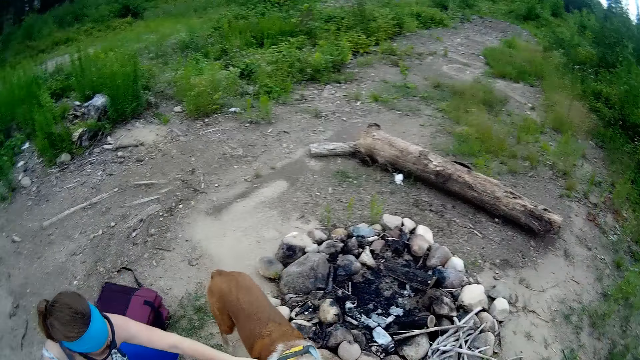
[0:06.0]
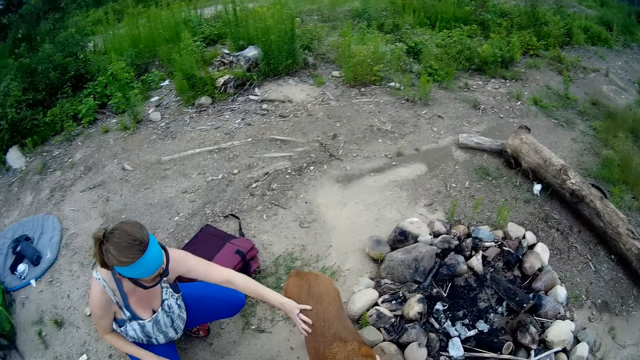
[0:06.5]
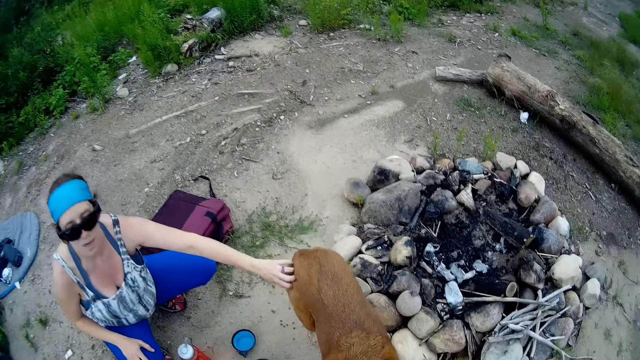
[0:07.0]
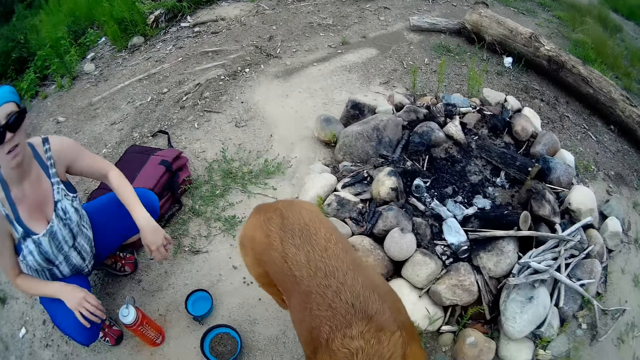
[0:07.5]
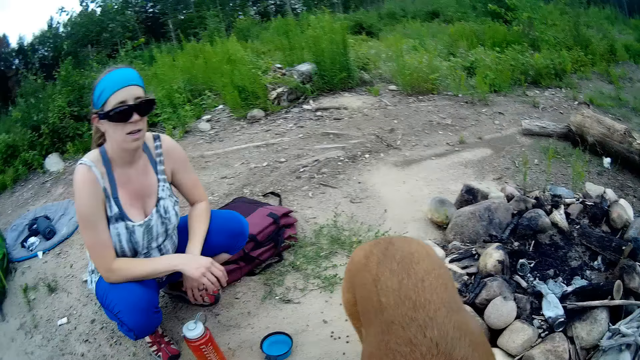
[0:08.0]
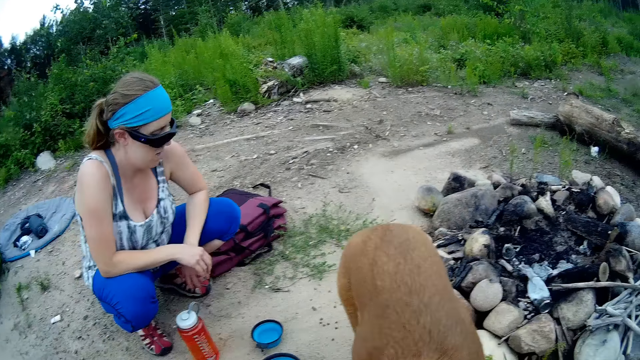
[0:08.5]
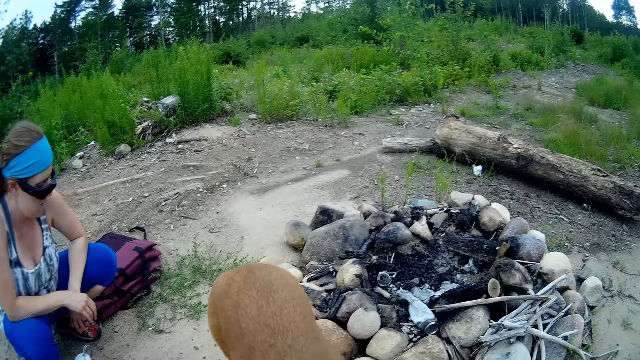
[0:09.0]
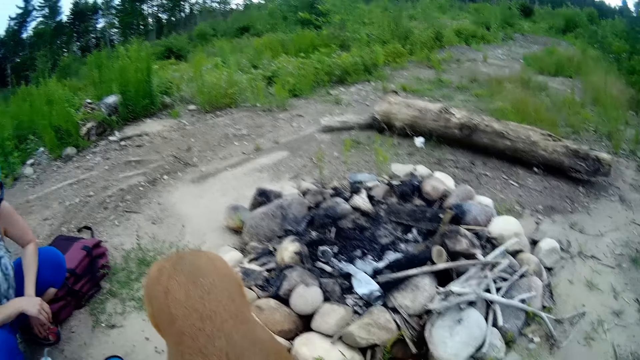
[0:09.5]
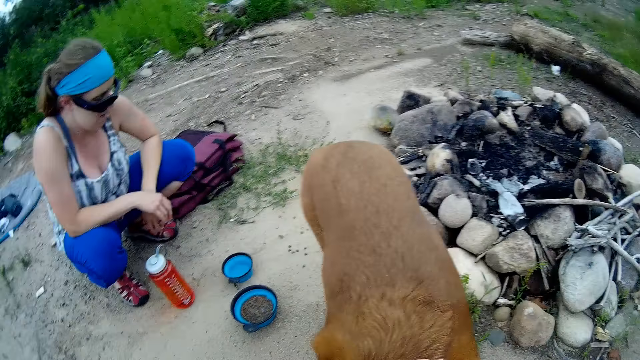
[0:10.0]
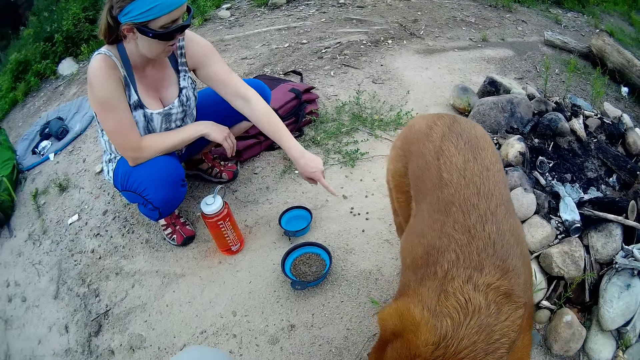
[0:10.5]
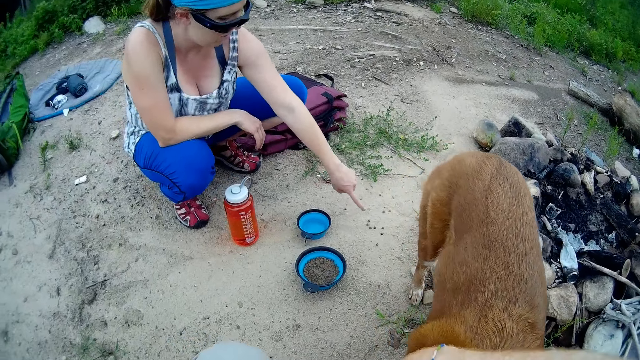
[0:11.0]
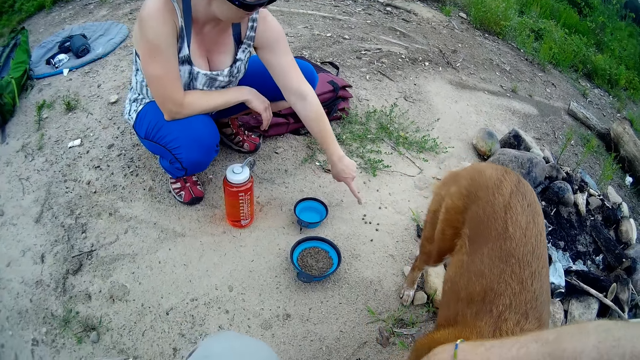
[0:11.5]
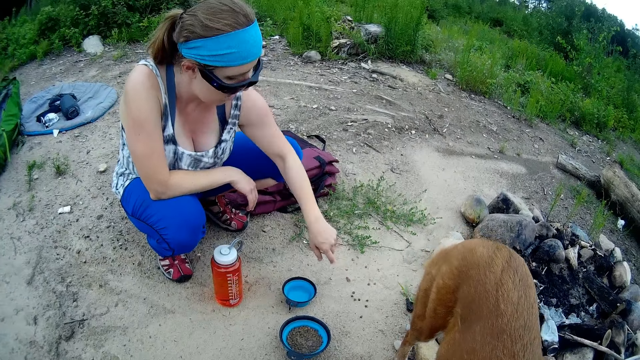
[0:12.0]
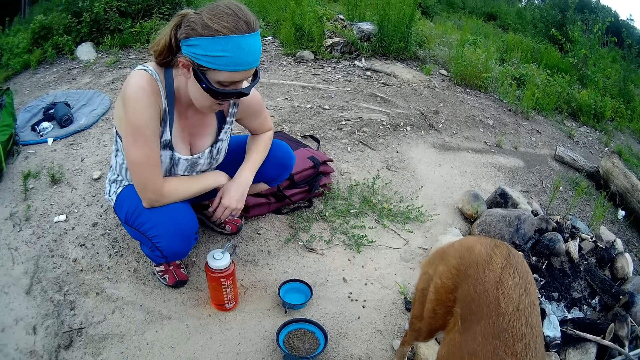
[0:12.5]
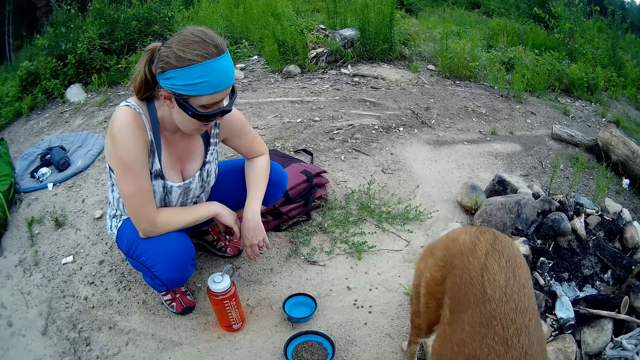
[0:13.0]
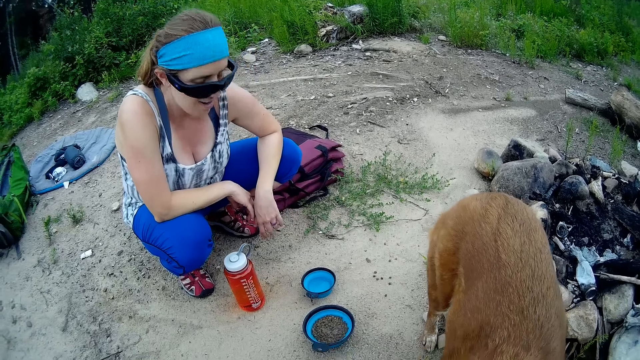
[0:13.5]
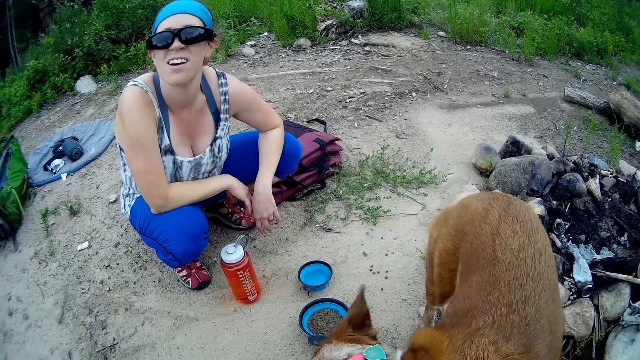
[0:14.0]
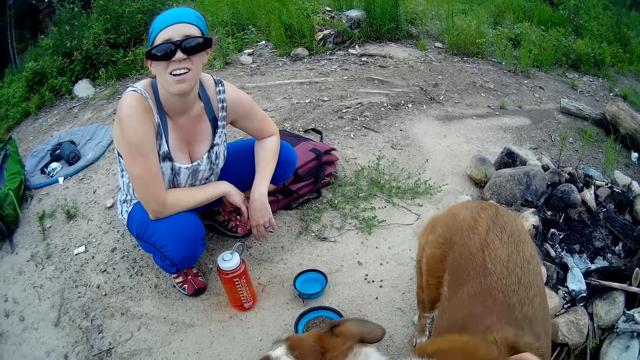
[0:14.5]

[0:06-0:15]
The camera wearer rubs the body of the dog with his hands. He squats down. He communicates to a person.

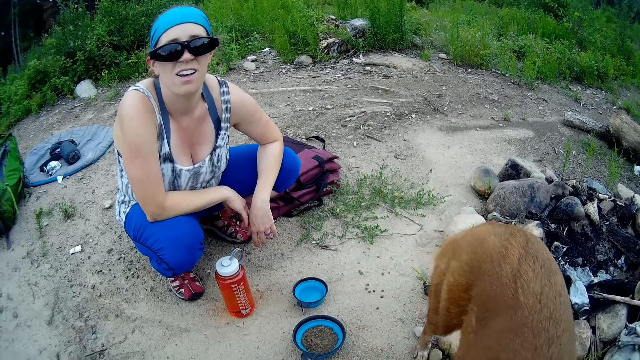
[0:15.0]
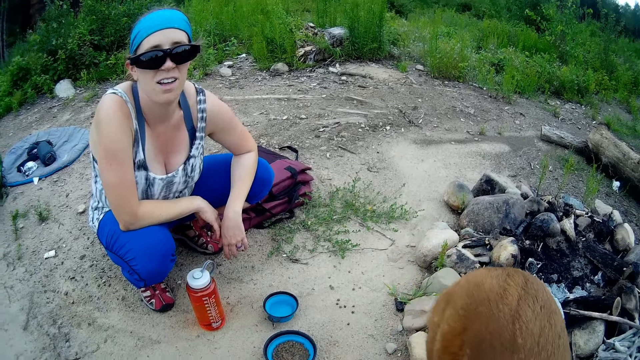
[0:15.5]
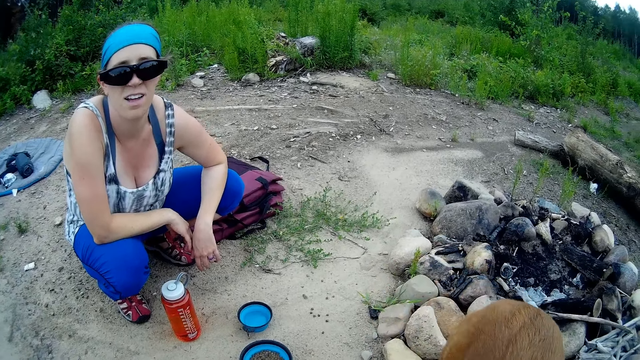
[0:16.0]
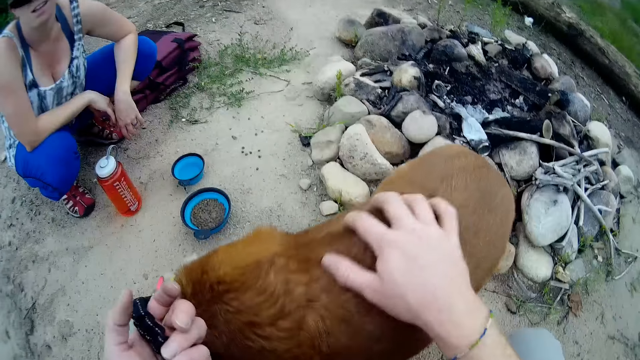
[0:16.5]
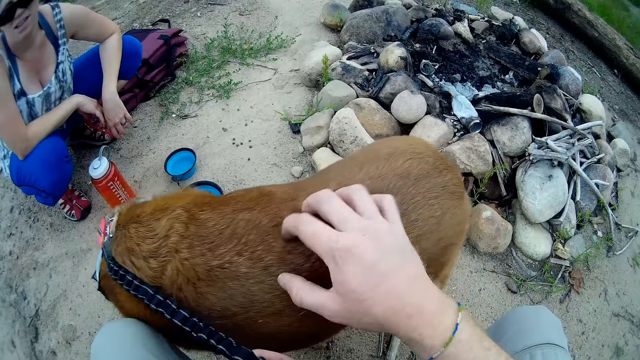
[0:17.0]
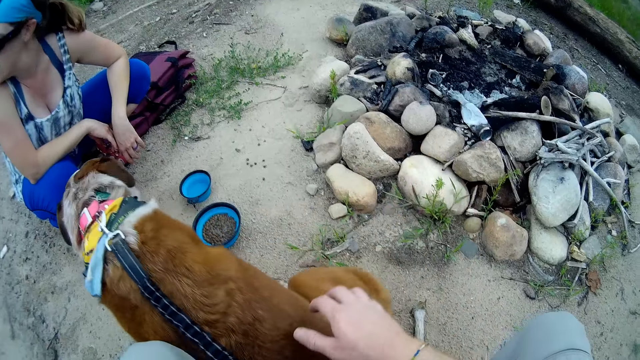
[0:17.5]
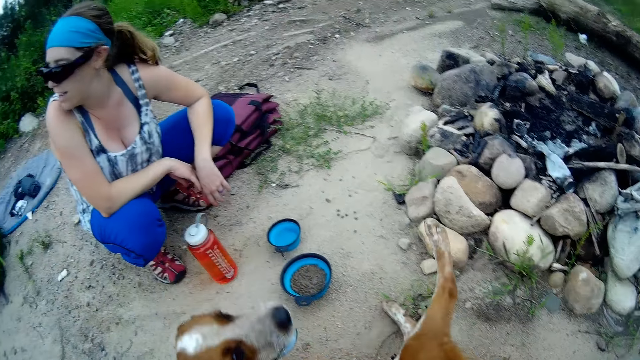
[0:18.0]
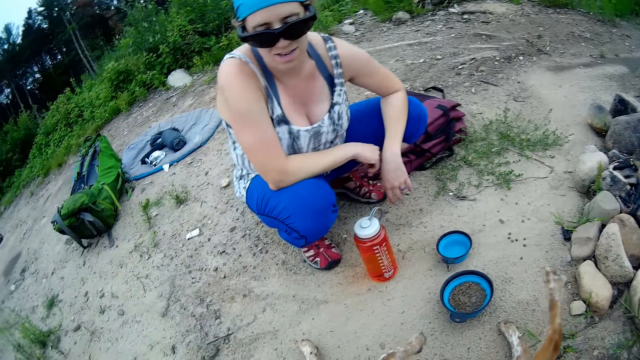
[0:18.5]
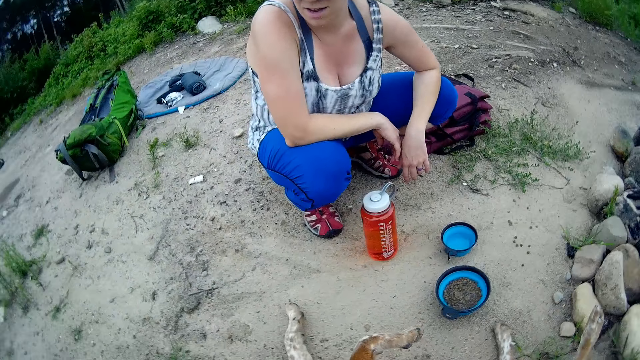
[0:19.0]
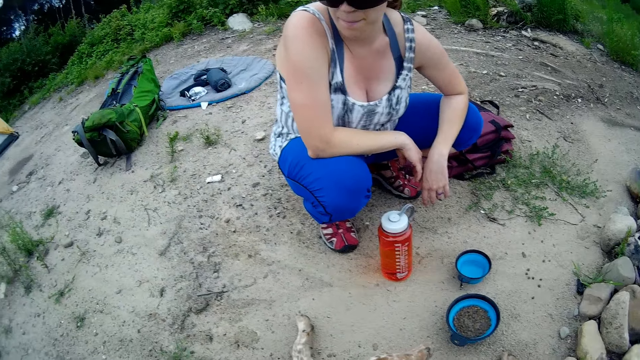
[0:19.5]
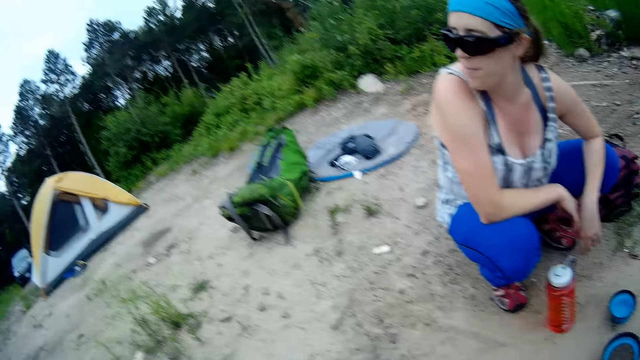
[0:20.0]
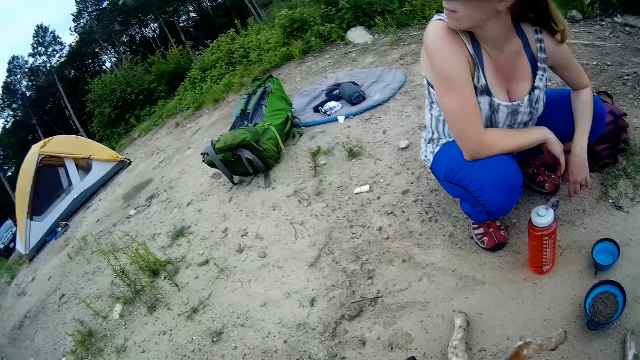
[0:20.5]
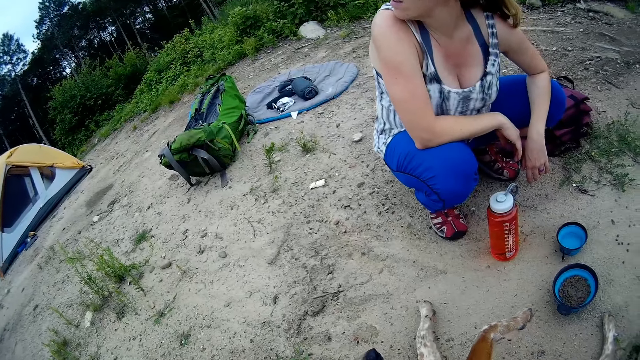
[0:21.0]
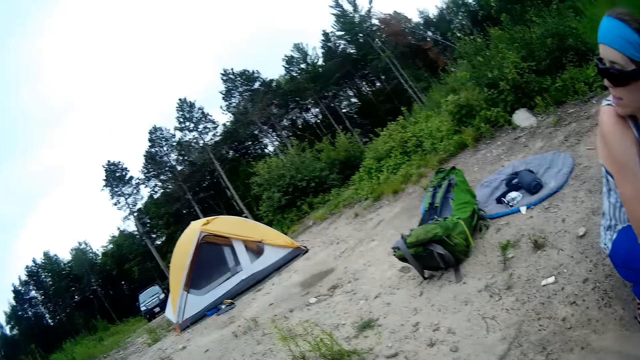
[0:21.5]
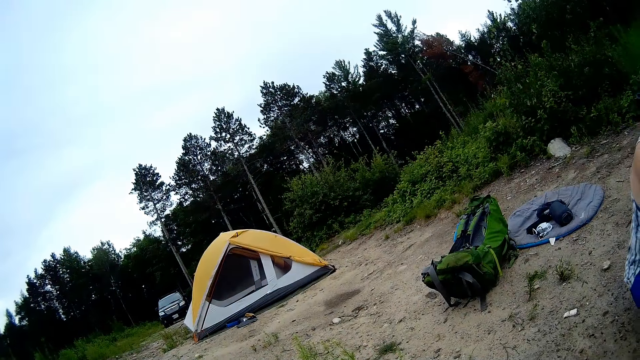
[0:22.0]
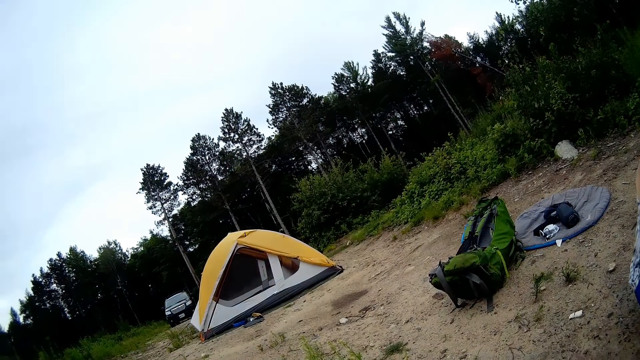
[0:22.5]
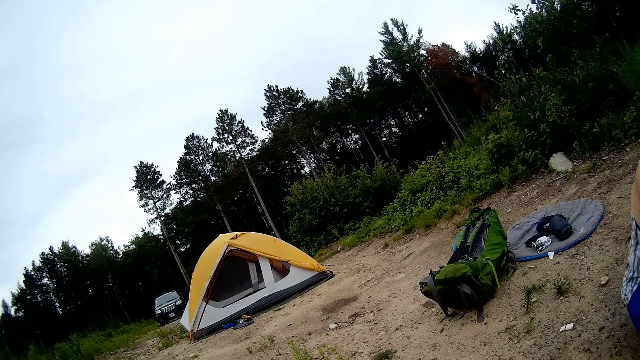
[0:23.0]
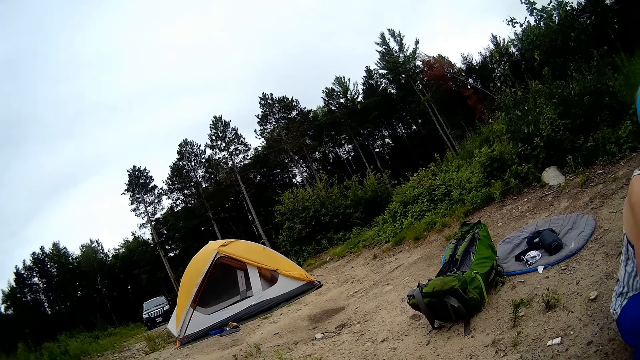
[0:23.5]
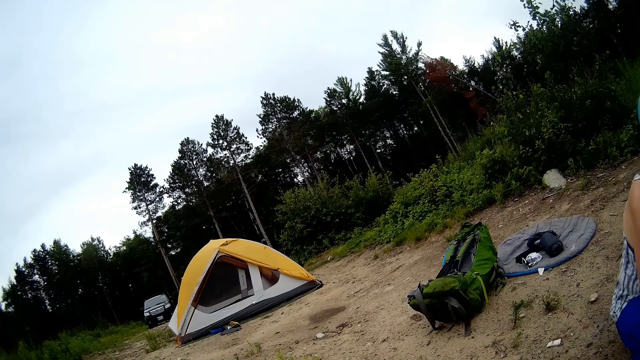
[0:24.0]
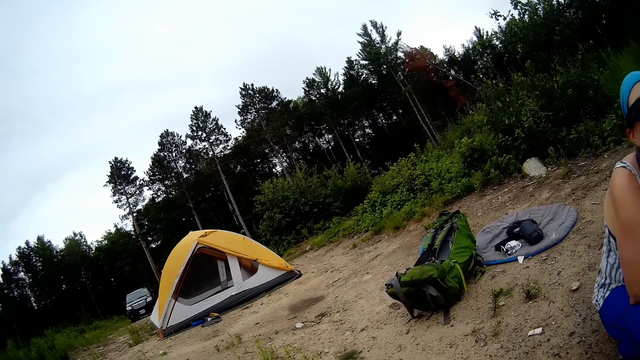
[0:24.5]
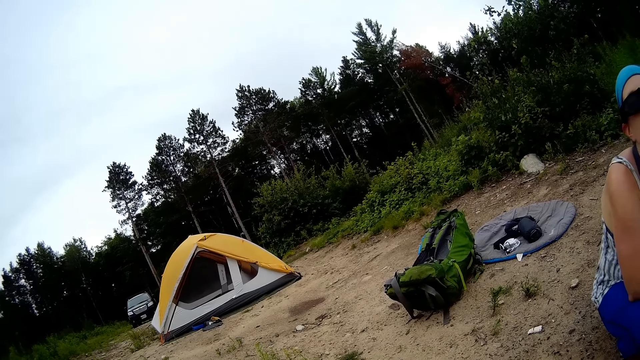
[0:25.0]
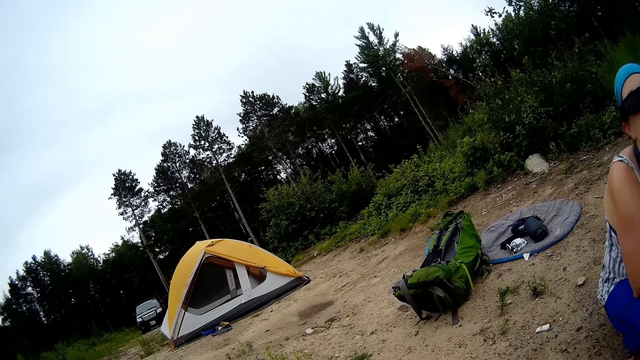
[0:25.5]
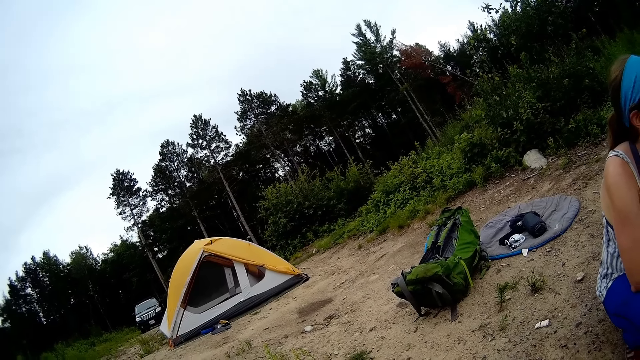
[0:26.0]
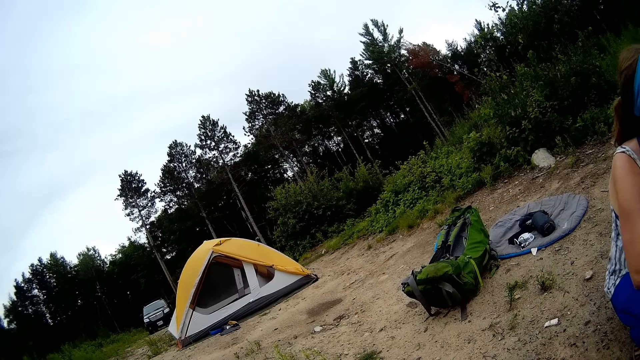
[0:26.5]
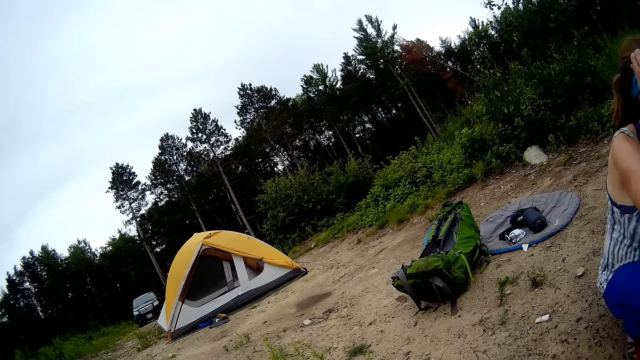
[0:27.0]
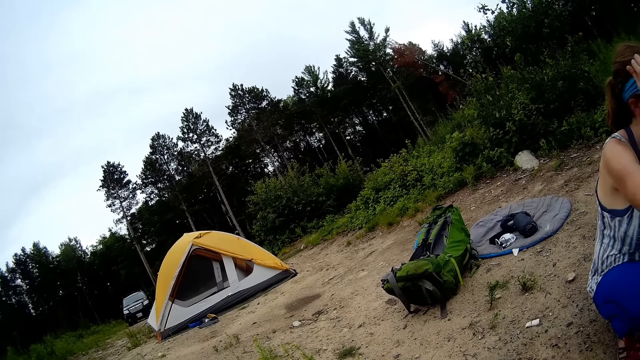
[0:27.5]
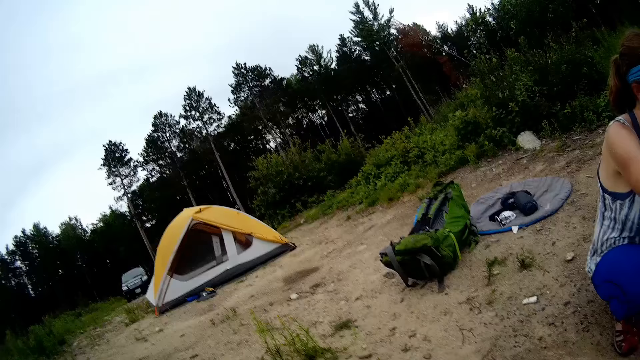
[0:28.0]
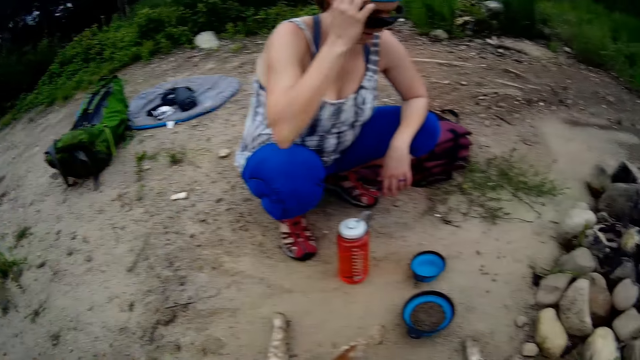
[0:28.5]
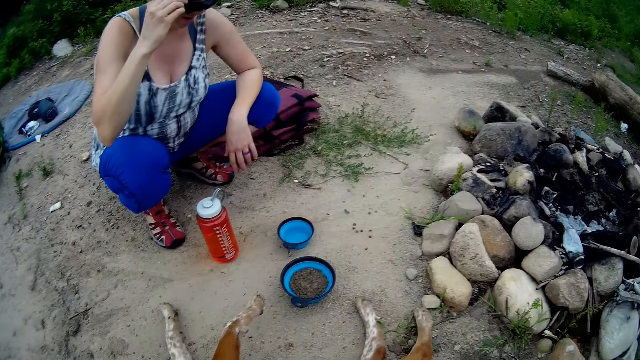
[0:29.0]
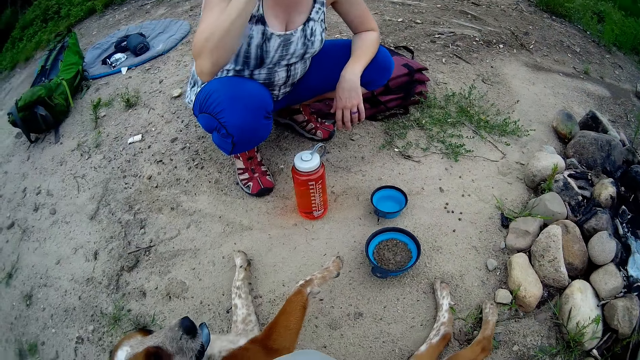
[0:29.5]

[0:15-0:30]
The camera wearer rubs the dog with his hand. He looks around.
